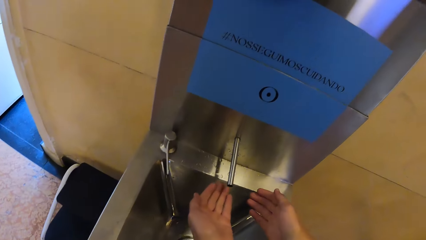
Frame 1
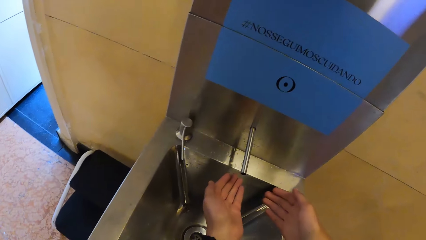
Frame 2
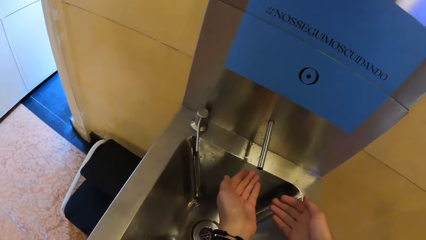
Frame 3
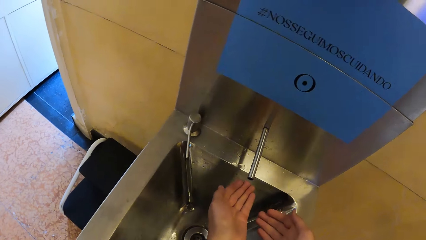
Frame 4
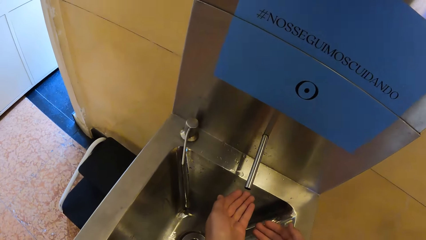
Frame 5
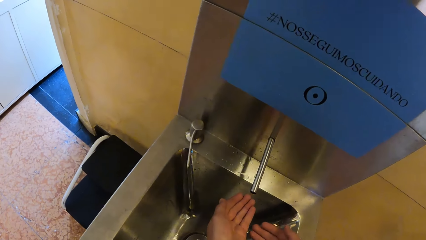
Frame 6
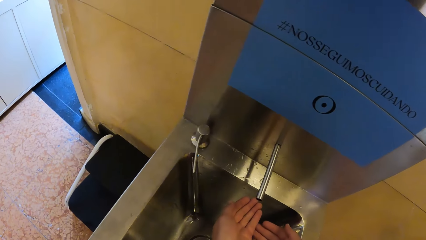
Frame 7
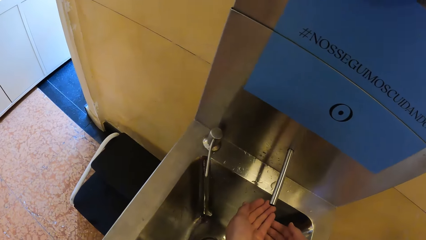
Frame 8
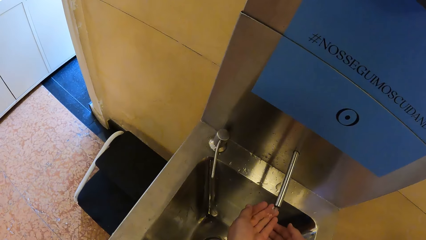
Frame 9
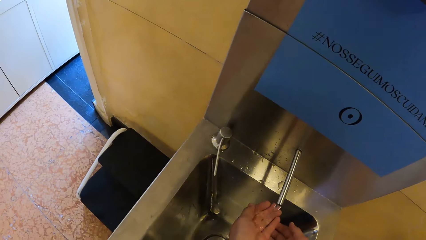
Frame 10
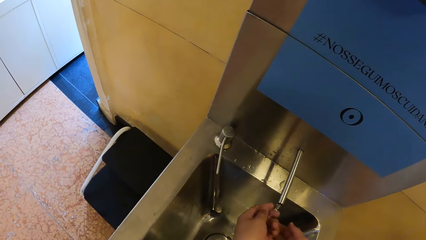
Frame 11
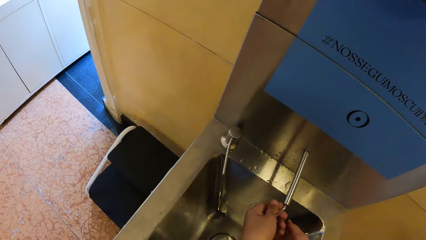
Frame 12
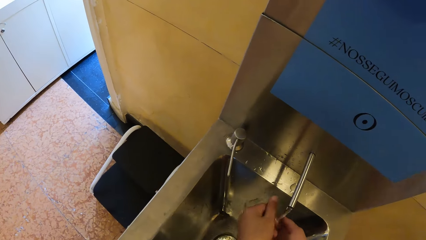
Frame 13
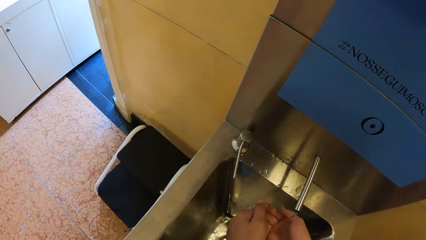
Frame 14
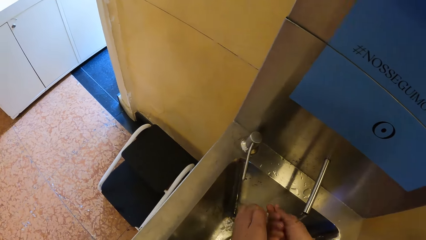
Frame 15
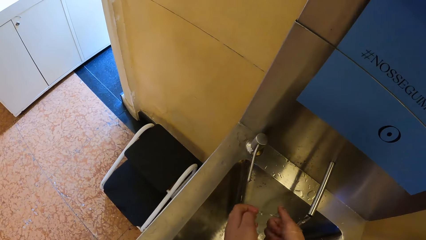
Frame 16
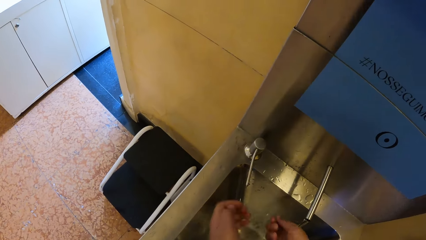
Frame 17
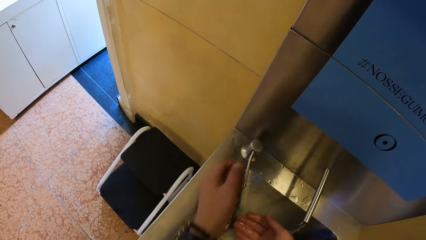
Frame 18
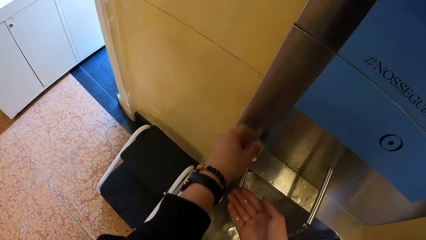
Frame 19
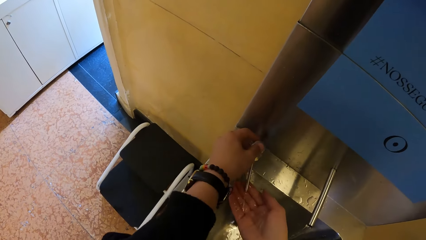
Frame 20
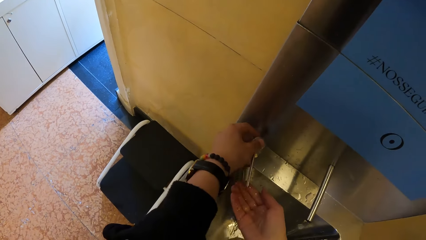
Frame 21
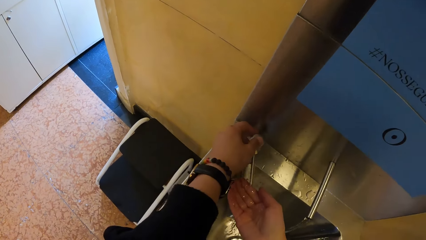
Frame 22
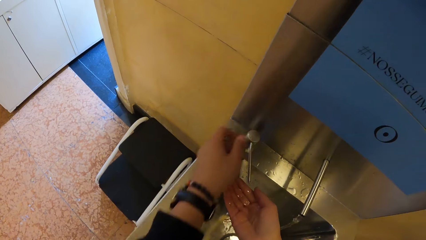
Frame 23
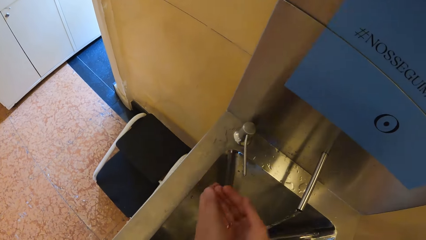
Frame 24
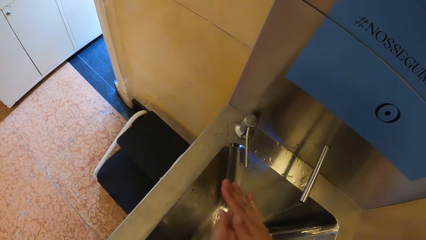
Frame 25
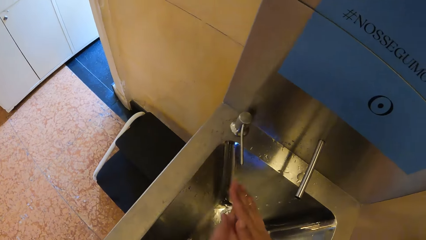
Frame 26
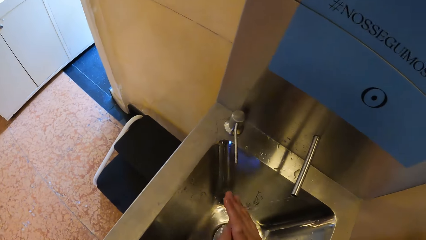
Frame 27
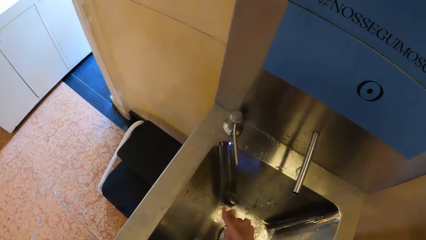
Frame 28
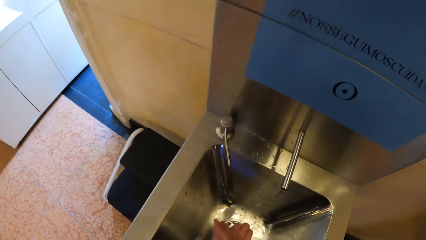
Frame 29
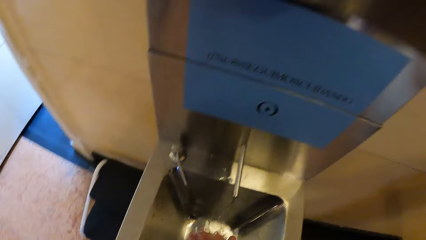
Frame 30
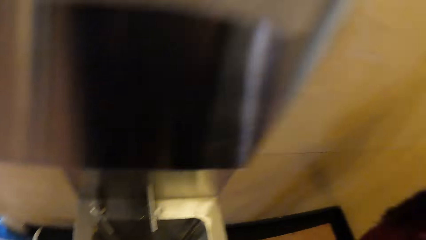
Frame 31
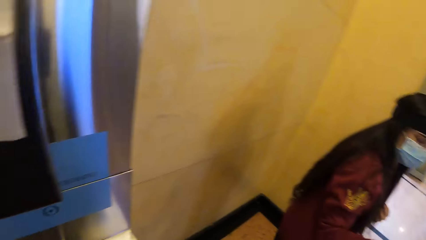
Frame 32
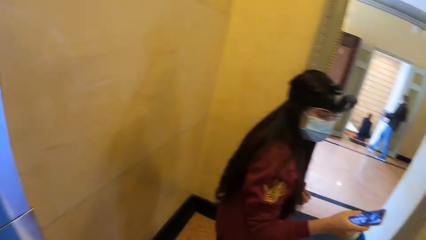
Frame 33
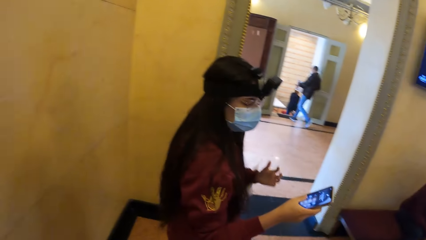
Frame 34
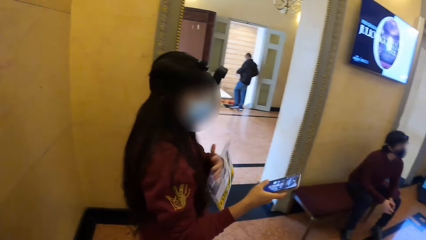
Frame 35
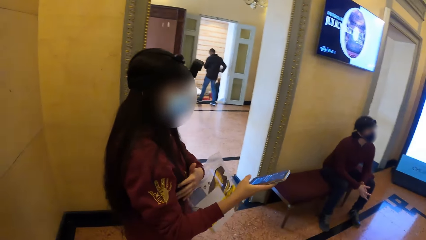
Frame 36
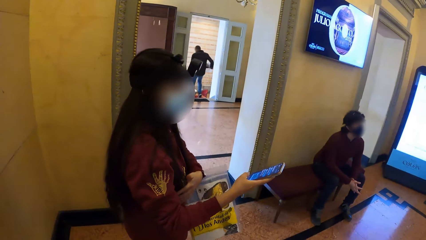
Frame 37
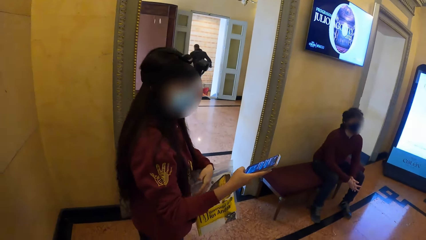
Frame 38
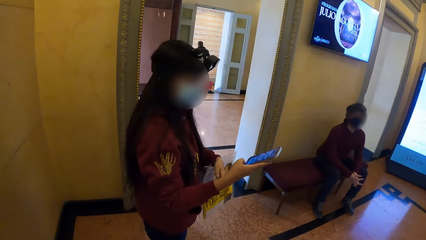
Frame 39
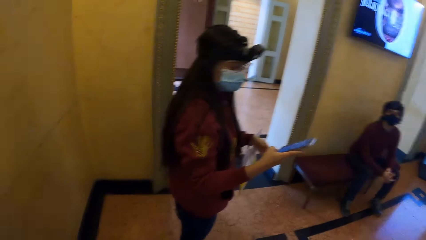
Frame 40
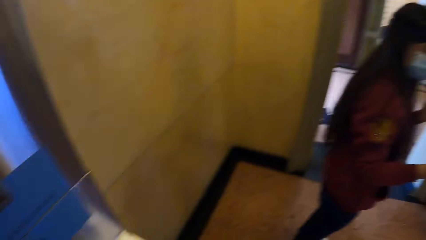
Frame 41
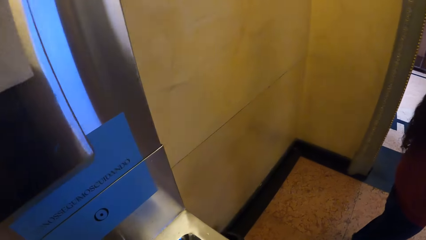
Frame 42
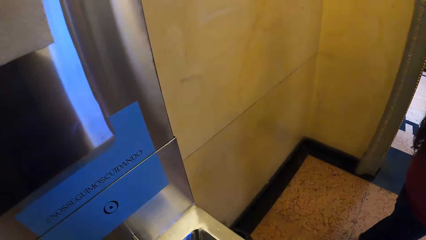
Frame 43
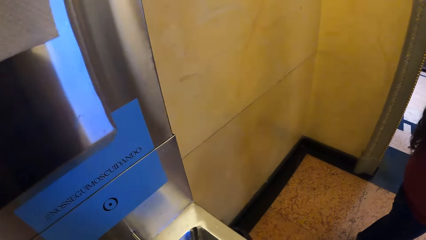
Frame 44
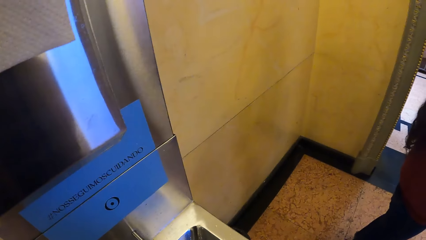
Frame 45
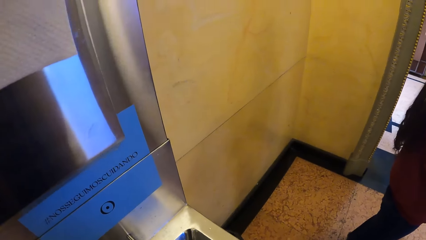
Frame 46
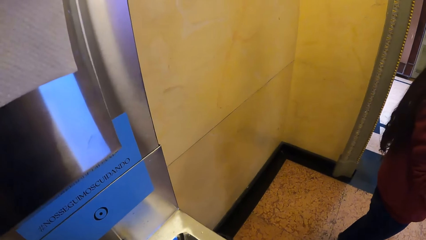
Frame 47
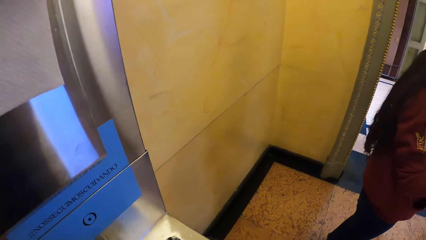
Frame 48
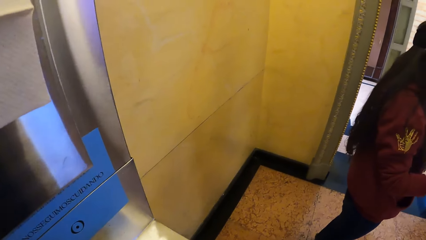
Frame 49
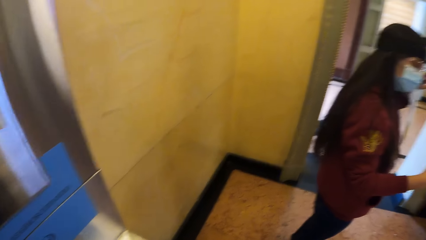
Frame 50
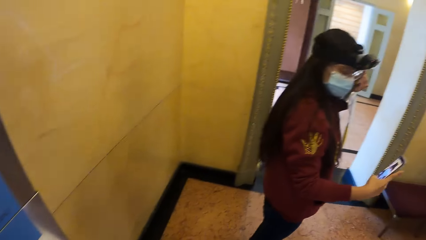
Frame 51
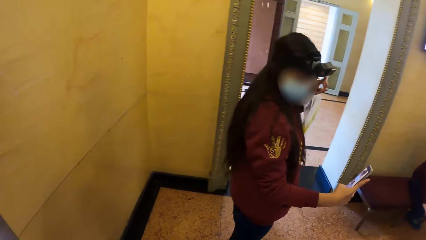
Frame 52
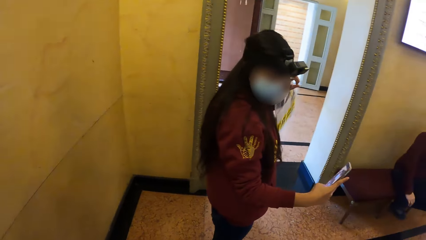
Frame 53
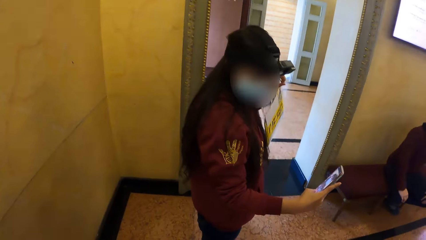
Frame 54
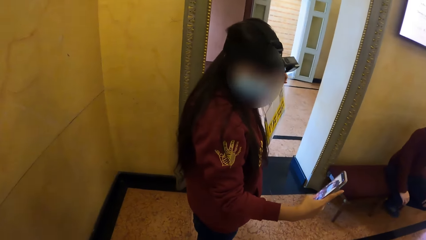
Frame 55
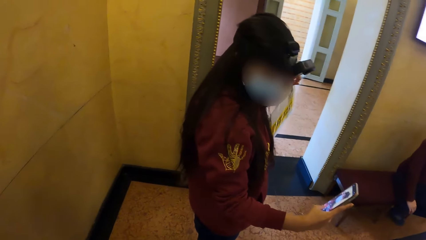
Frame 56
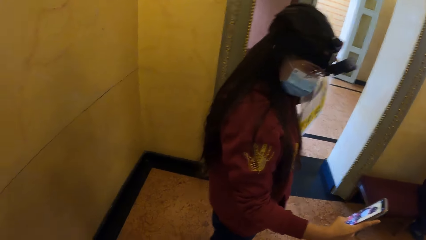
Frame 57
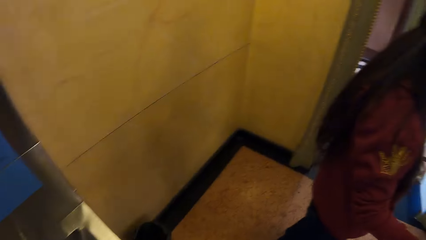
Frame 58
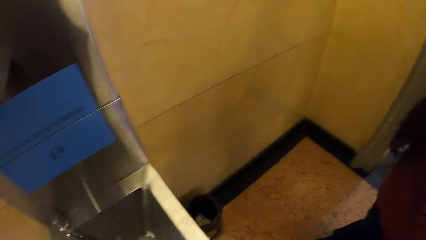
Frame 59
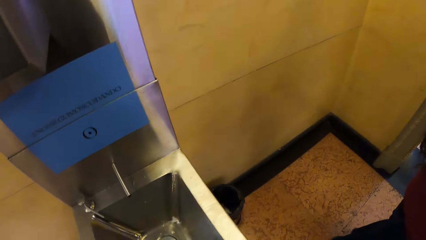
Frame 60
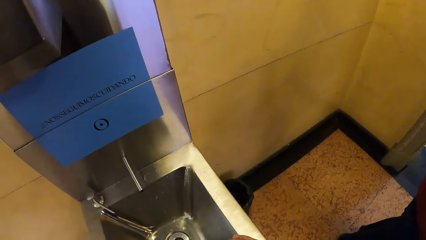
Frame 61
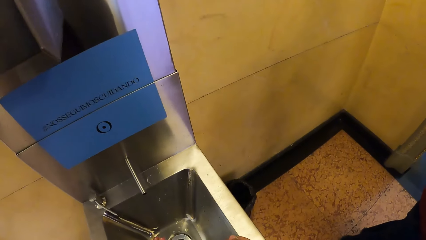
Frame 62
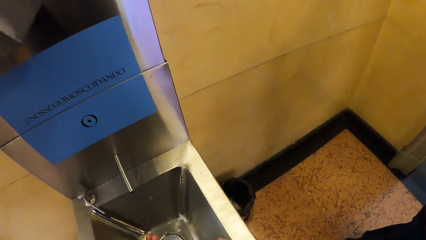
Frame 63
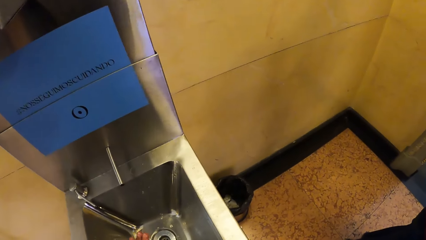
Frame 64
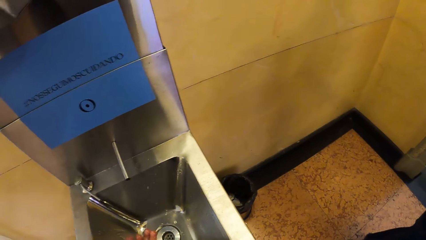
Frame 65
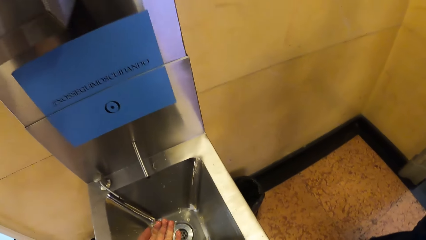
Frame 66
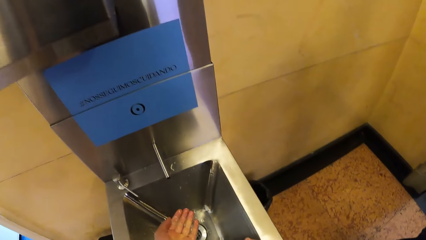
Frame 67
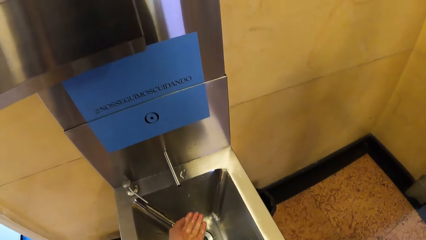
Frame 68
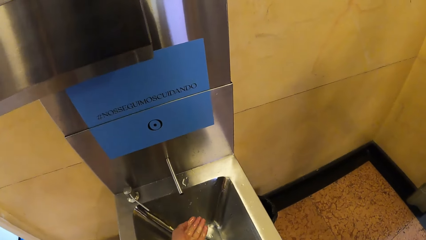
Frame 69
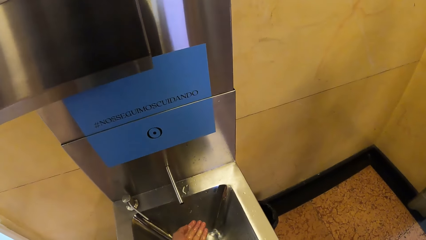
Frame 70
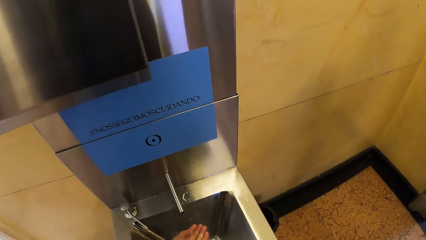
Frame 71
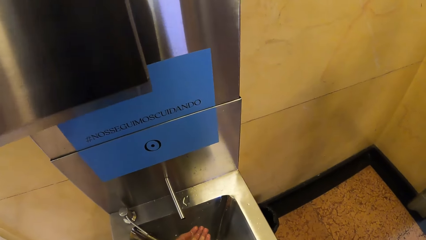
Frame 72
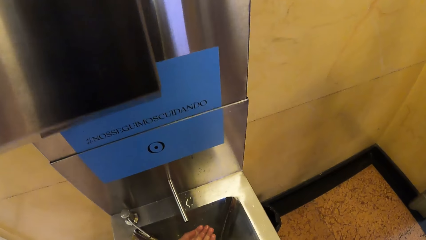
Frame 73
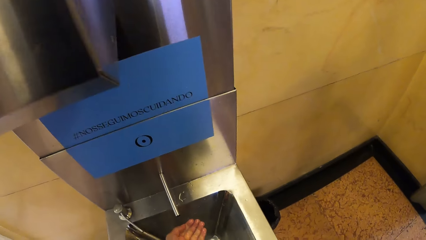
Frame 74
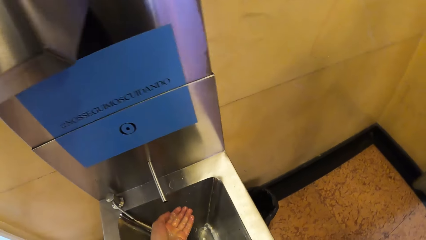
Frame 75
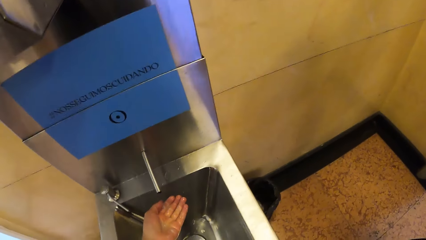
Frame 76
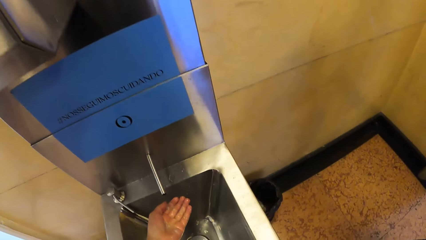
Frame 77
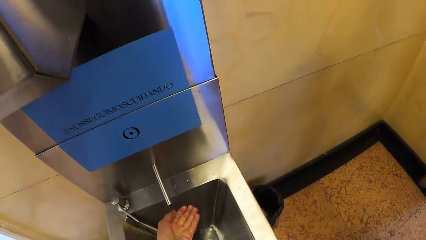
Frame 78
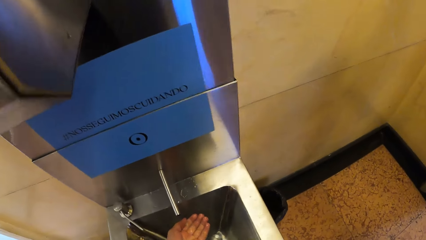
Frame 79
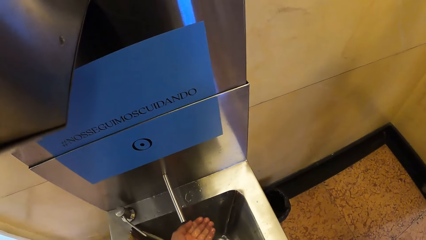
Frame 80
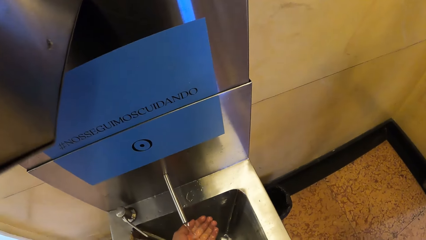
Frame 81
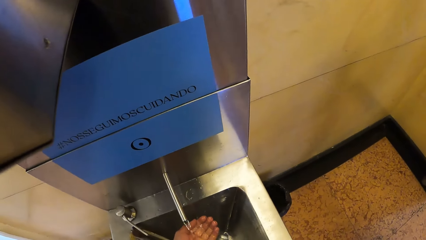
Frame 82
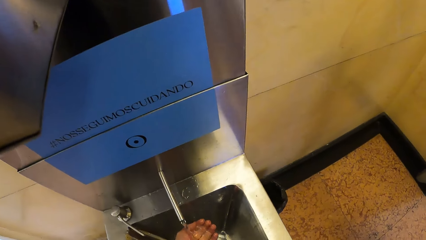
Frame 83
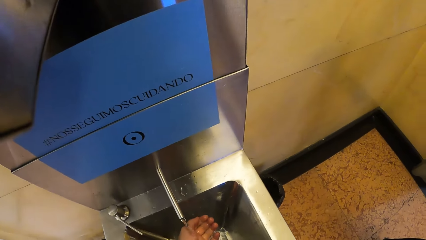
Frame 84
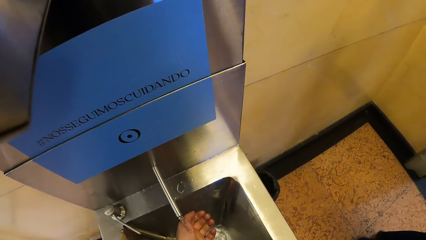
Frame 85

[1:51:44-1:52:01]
The camera wearer rinses his hands with water from the hand wash sink. He opens a soap tap in the hand wash sink with his left hand. He collects soap from the soap tap in the hand wash sink with his right hand. He rubs the soap on his hands together. He looks around. A woman presses the phone with her right hand. The camera wearer washes his left hand with water from the hand wash sink.
